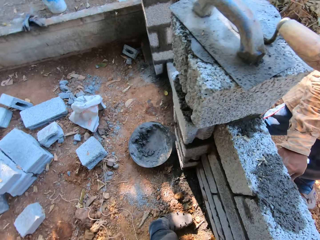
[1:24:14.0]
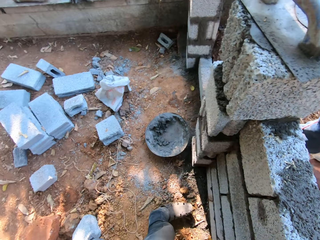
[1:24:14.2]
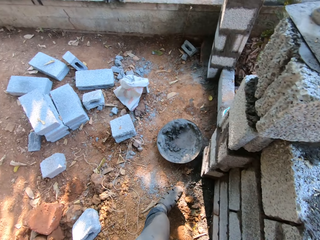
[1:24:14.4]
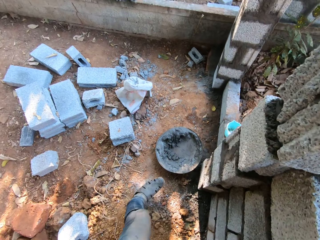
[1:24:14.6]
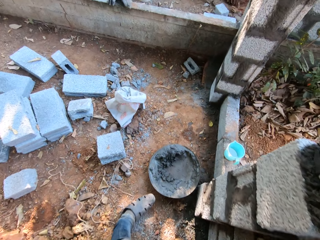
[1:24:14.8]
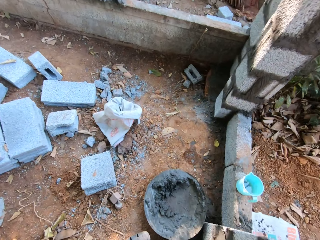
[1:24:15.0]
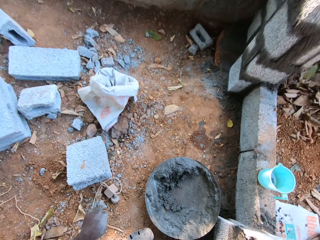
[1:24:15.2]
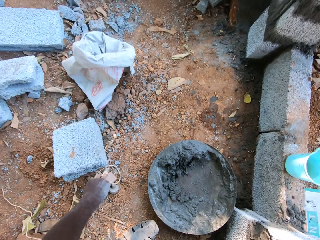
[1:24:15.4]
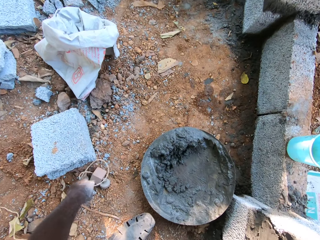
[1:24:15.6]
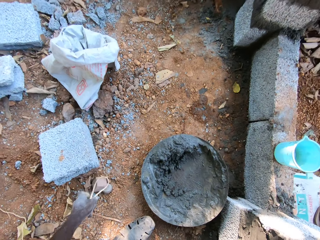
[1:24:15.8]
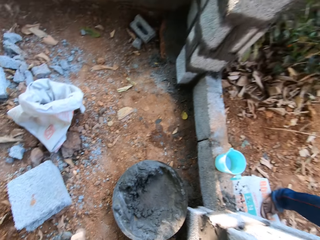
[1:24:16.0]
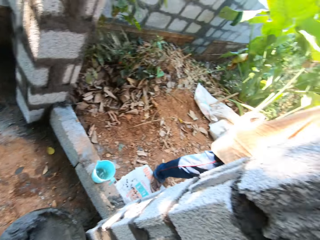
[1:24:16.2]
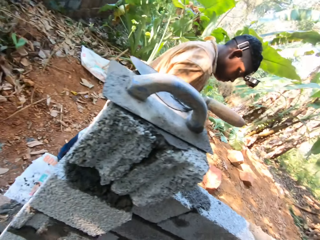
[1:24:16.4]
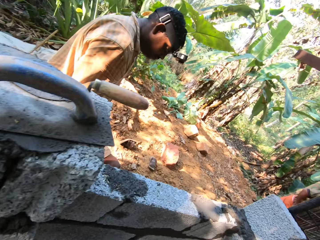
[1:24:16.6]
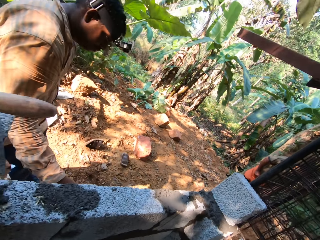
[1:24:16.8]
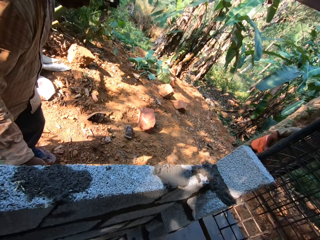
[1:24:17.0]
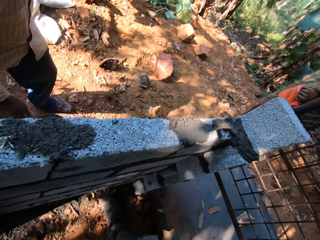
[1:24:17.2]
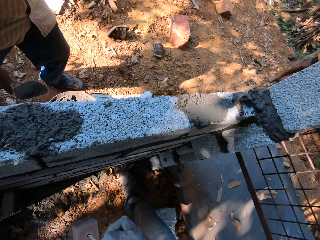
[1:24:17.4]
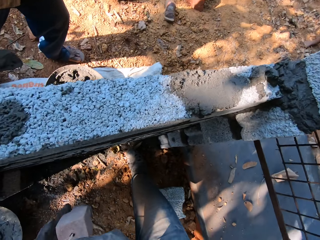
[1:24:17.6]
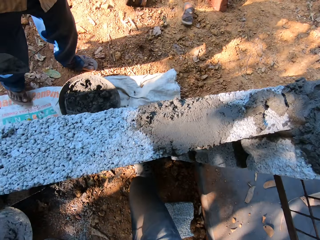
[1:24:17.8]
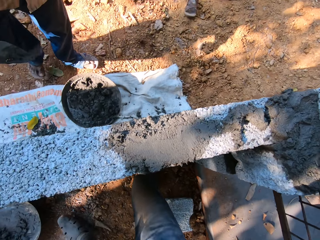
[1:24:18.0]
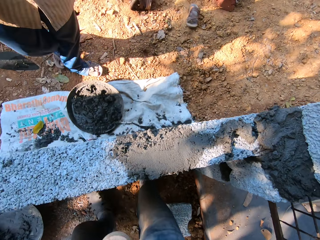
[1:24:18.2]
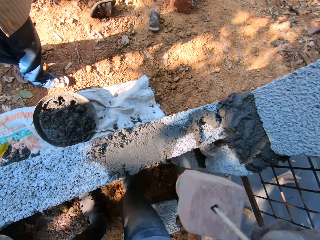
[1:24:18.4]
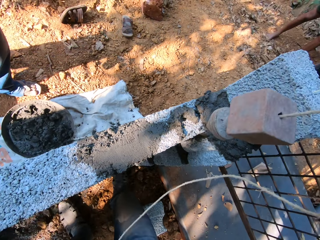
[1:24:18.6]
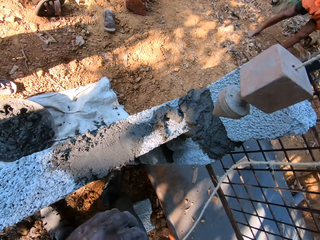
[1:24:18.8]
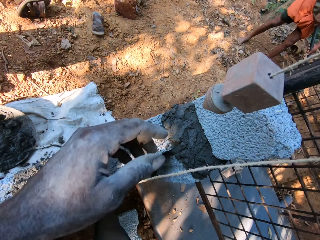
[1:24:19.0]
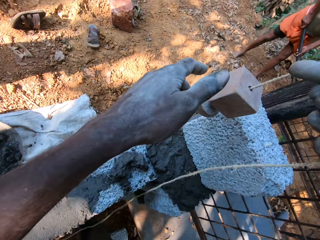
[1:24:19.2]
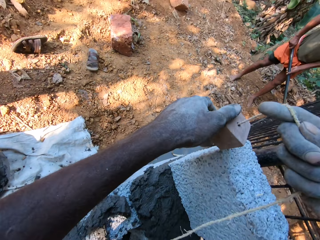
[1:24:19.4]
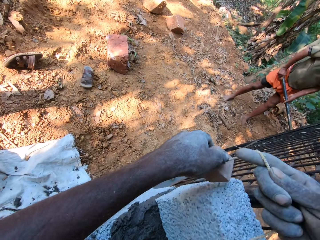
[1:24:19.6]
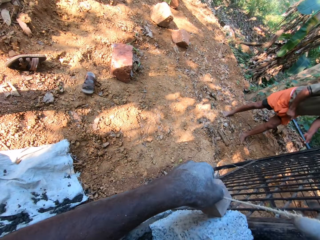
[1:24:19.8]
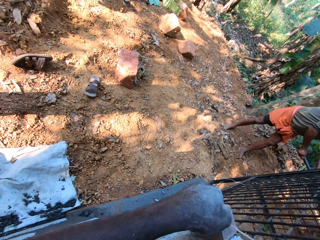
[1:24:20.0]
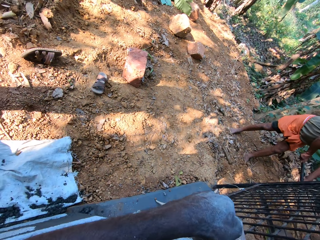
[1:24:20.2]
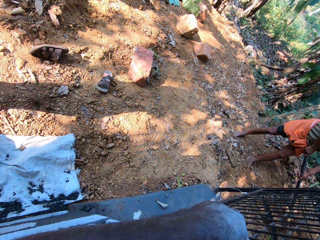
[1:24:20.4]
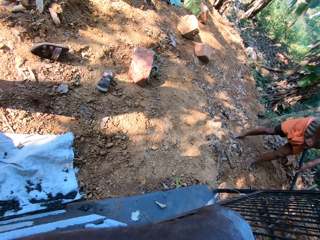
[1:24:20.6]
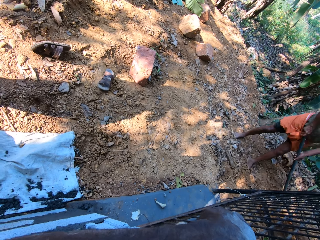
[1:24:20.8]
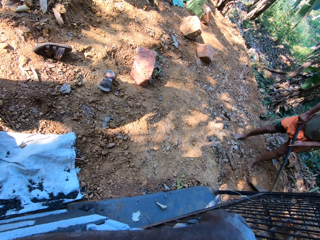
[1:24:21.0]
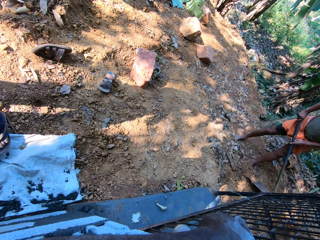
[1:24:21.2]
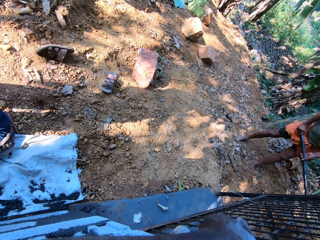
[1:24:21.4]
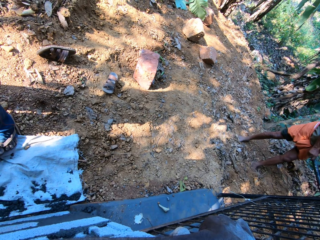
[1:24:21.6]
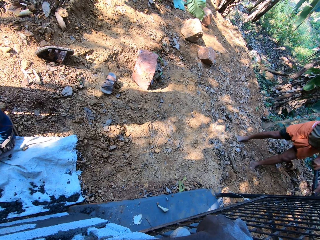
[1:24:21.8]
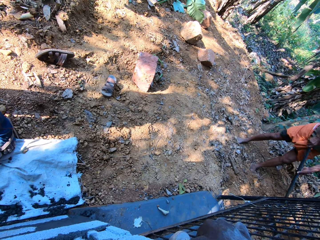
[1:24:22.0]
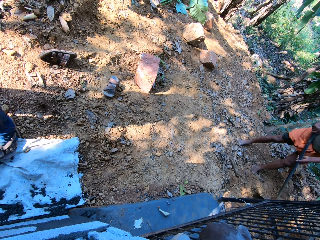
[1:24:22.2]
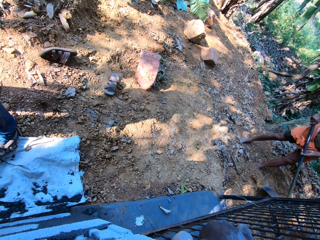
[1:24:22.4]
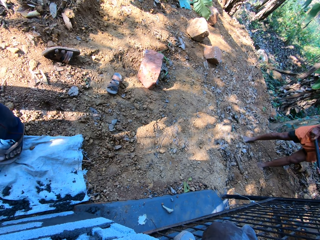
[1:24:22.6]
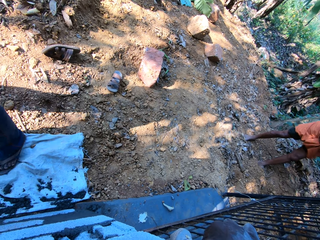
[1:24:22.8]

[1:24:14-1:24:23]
The camera wearer picks up a plumb bob on the ground with his right hand. He places the plumb bob in his right hand on the brick with his left hand. The man clears sand on the ground with the hoe in his hands.

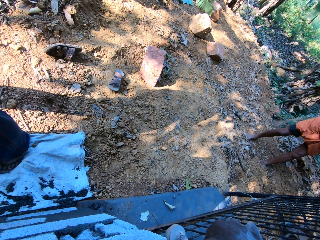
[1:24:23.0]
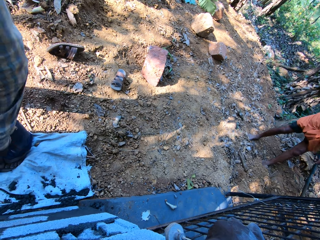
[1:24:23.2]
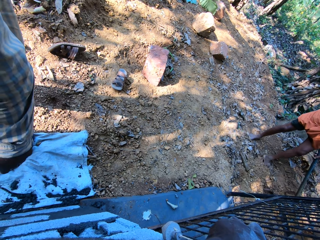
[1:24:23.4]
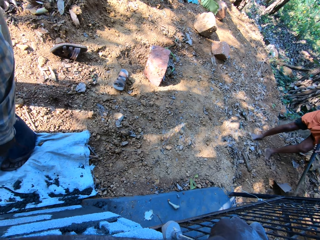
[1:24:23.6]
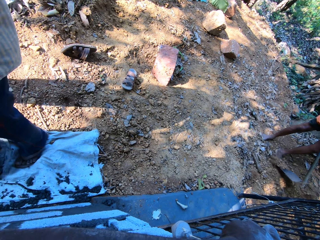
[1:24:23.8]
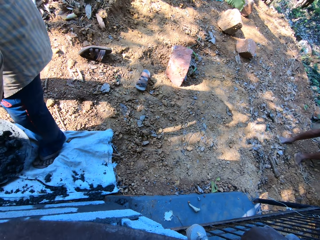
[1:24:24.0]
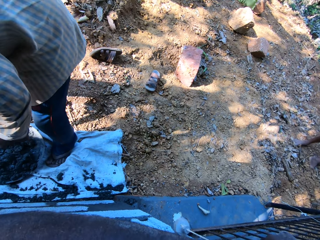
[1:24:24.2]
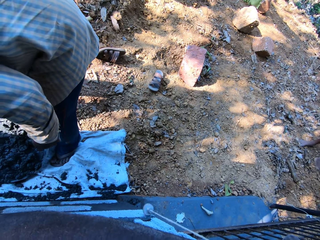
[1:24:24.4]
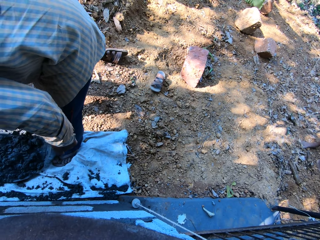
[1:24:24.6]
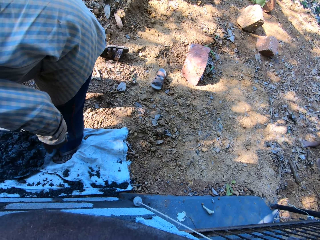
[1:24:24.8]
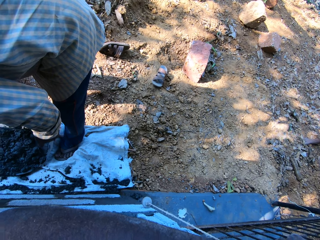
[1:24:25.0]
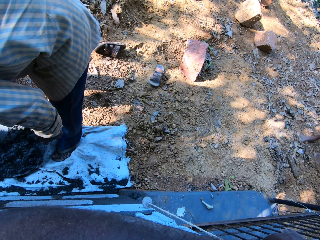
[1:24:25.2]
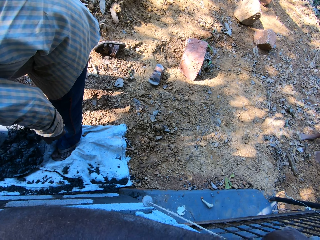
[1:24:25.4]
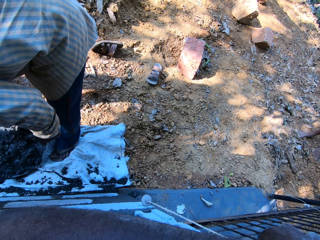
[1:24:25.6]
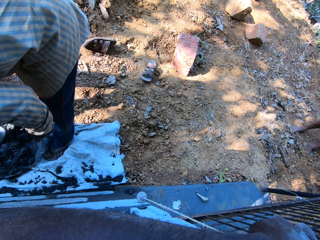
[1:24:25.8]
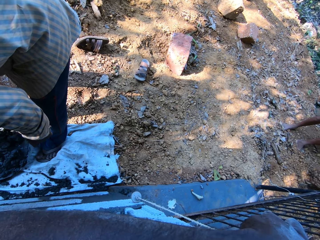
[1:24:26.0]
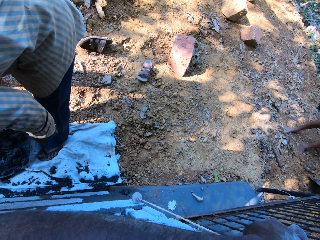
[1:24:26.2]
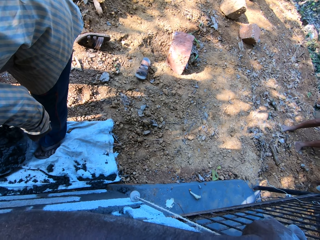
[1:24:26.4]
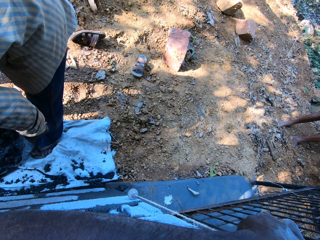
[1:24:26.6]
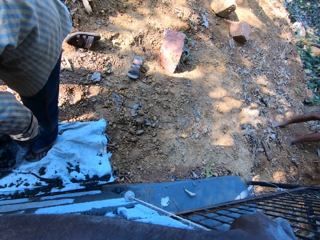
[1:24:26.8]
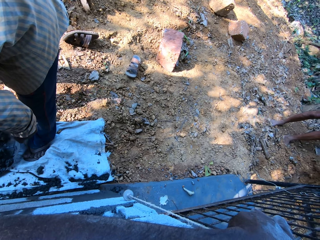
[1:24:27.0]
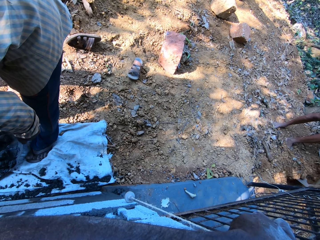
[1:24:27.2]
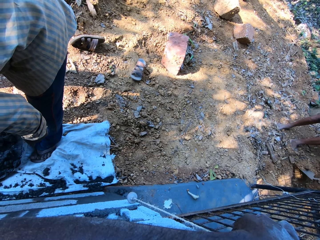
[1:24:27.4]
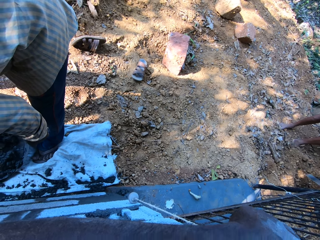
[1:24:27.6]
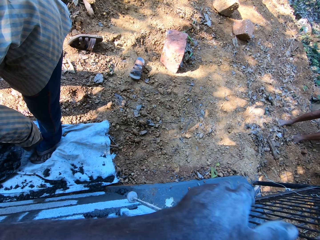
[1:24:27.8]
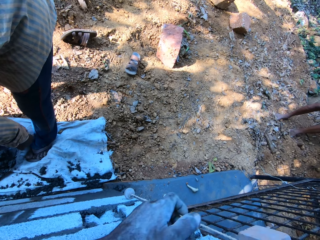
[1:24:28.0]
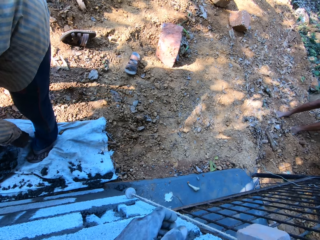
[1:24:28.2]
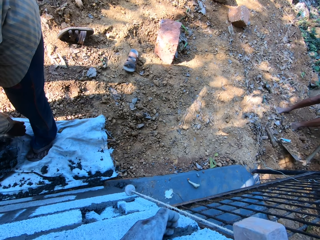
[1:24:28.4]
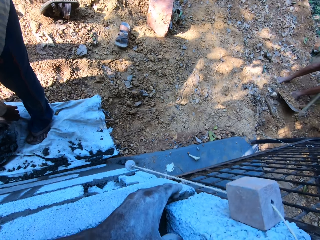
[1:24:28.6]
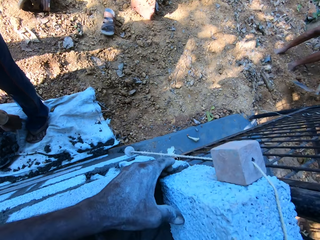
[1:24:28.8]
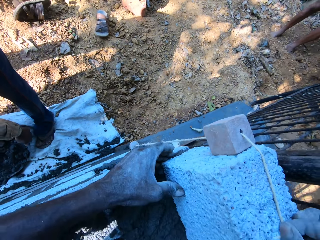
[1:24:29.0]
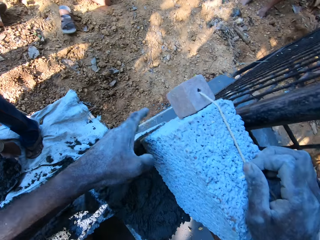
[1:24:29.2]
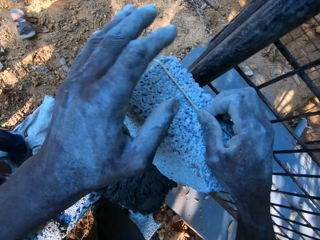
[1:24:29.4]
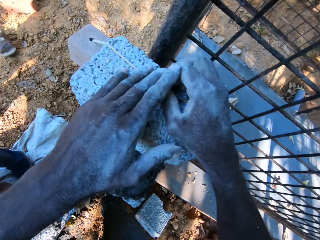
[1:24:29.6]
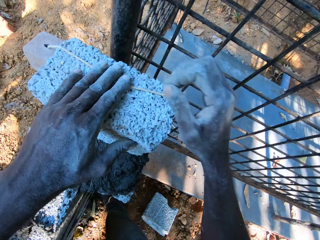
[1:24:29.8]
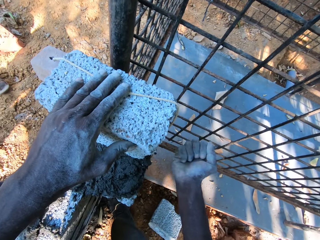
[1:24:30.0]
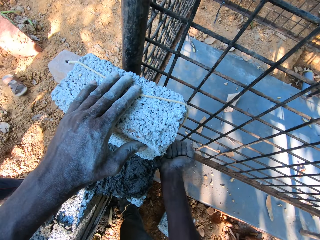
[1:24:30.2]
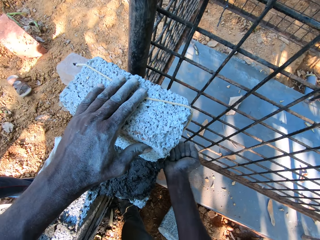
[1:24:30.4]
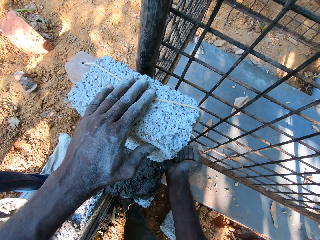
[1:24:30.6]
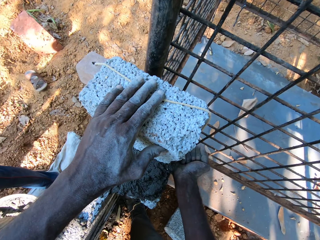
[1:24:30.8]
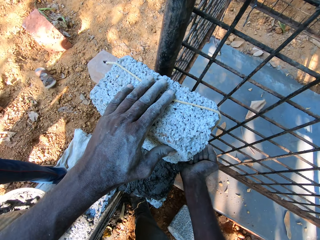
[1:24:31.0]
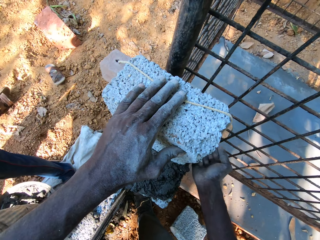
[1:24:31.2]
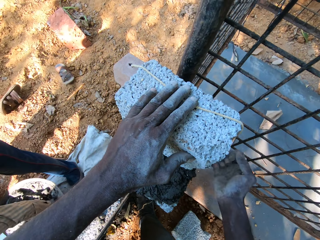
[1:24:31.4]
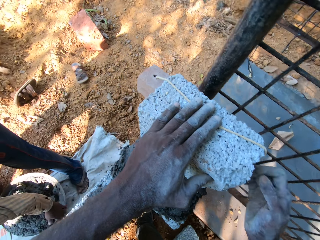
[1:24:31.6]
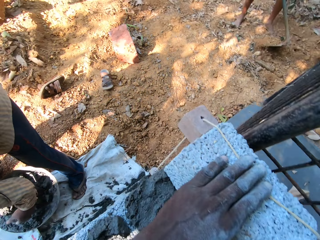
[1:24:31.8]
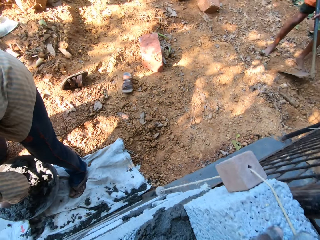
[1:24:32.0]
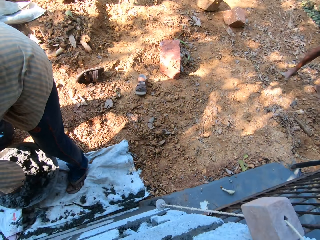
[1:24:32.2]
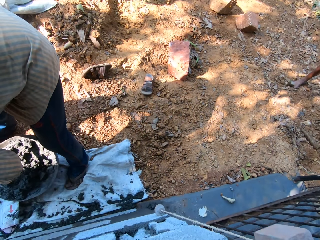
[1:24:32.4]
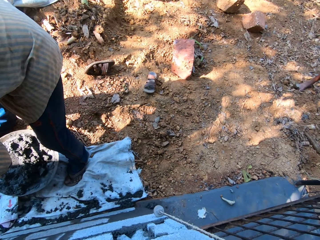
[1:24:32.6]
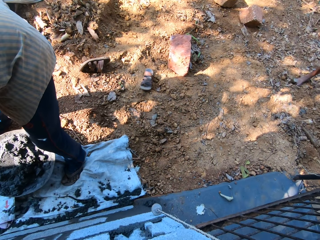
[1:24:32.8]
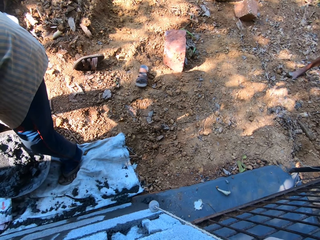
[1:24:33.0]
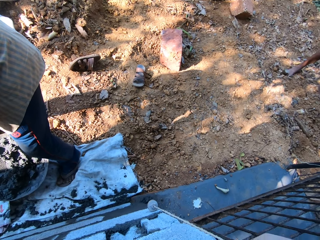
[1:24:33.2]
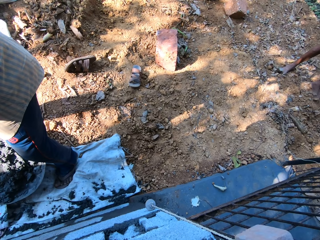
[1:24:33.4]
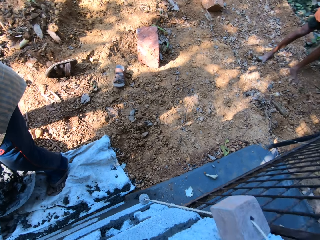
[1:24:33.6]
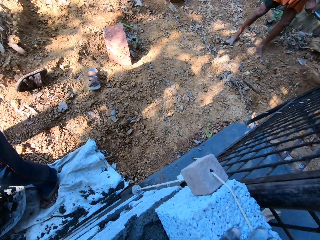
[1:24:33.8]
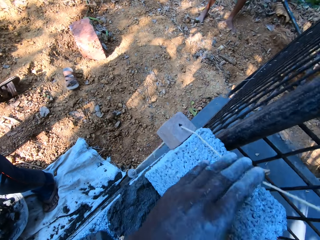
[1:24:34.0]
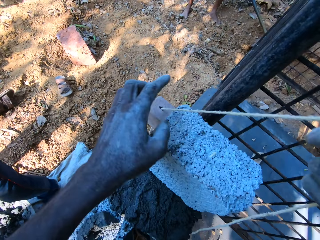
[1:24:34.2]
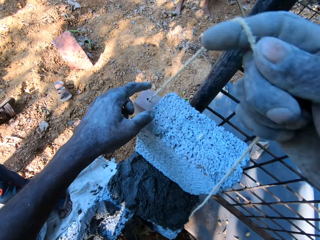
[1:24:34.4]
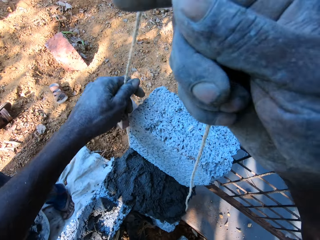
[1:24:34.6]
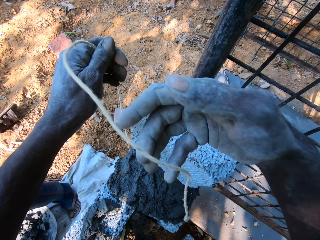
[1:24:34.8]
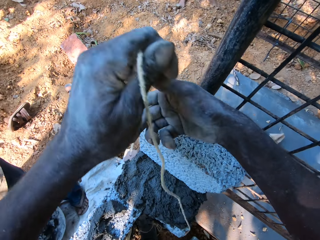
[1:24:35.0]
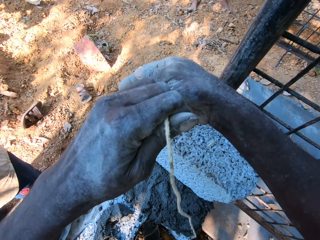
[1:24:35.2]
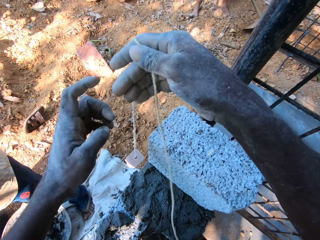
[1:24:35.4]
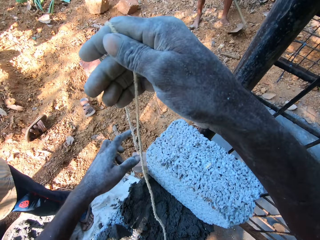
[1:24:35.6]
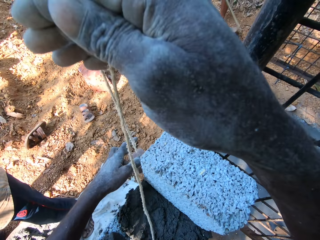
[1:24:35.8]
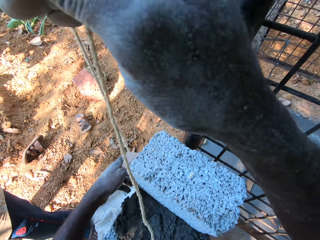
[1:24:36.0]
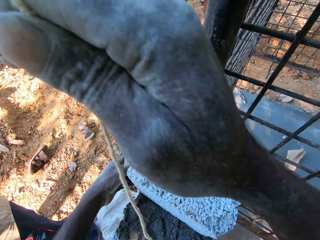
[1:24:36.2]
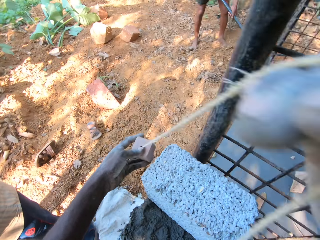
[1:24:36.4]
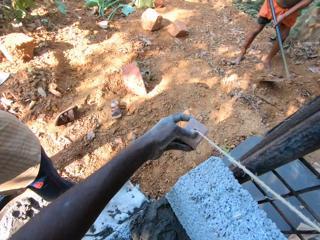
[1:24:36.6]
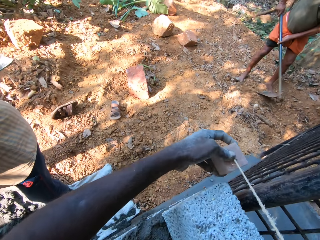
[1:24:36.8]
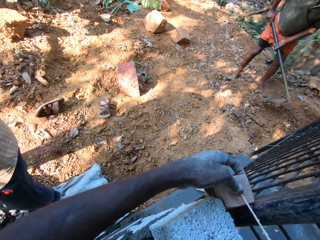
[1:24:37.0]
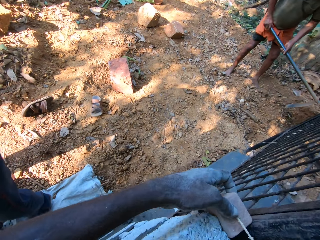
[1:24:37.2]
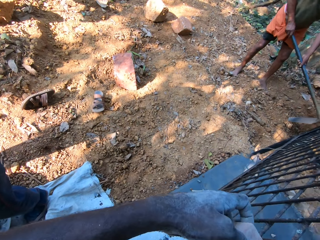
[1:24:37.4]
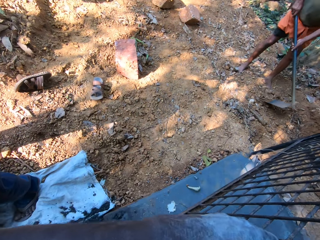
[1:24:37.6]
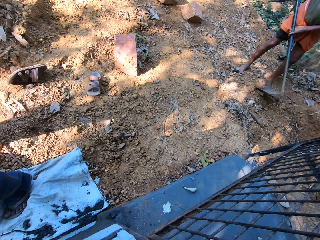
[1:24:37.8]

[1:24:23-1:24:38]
The man scoops cement mortar from the head pan on the ground with the brick trowel in his right hand. The camera wearer adjusts the brick on the brick bed with his left hand. He holds the plumb bob on the brick on the brick bed with his right hand. He removes his right hand from the plumb bob on the brick on the brick bed, holds the plumb bob on the brick on the brick bed with his left hand. He hits the brick on the brick bed with his right hand. He removes the plumb bob from the bricks with both hands.
